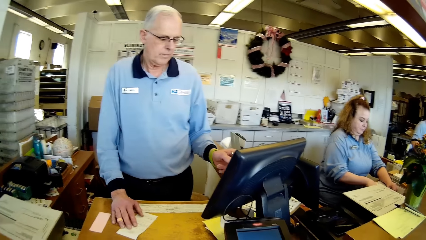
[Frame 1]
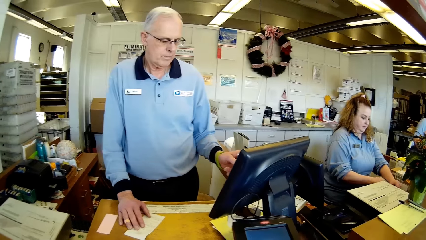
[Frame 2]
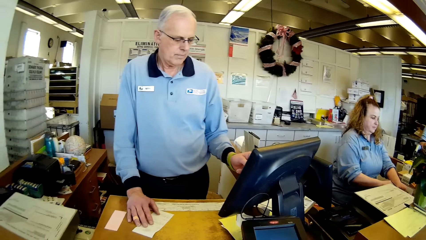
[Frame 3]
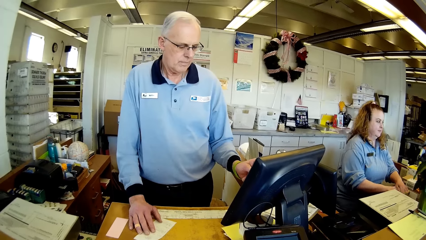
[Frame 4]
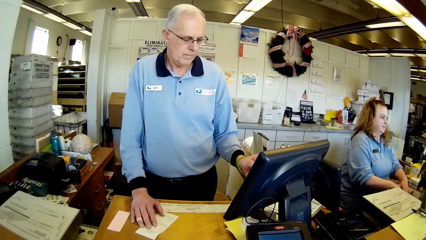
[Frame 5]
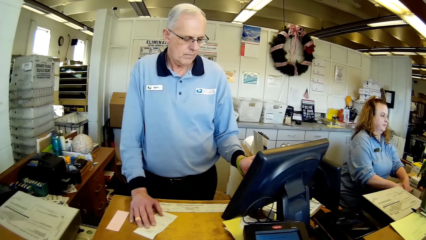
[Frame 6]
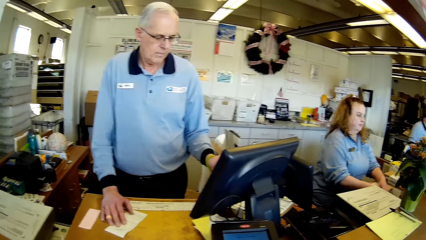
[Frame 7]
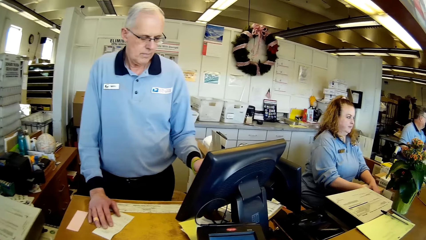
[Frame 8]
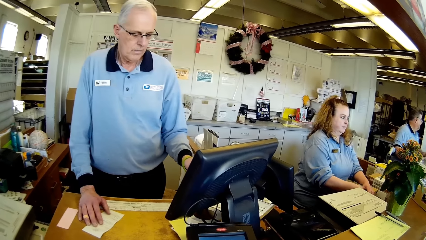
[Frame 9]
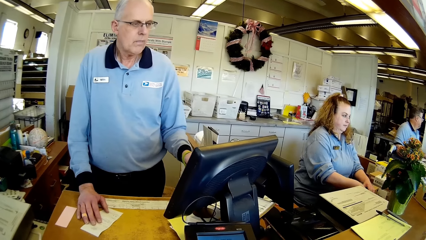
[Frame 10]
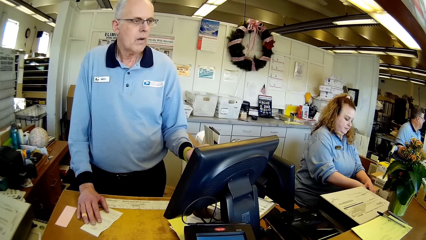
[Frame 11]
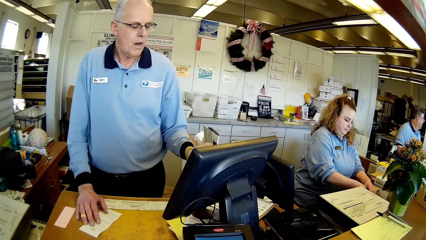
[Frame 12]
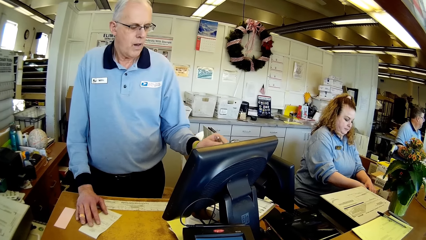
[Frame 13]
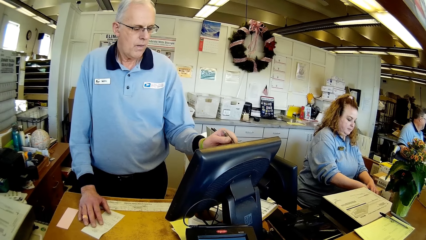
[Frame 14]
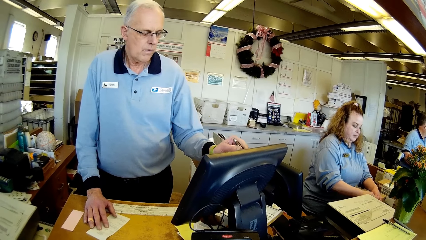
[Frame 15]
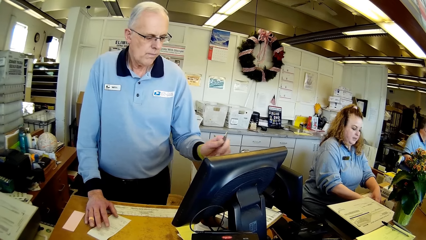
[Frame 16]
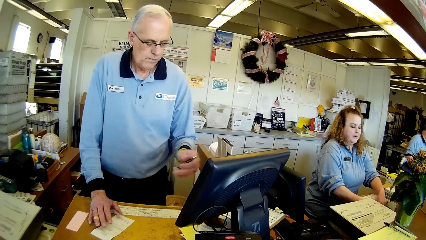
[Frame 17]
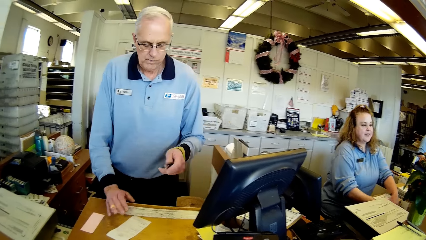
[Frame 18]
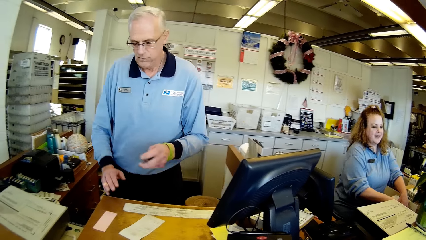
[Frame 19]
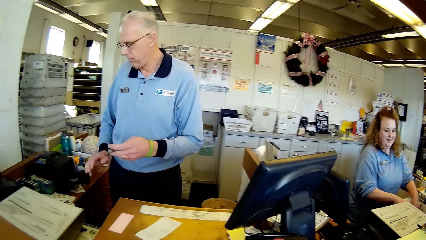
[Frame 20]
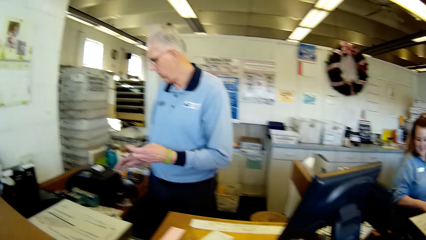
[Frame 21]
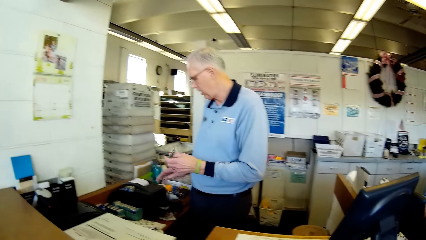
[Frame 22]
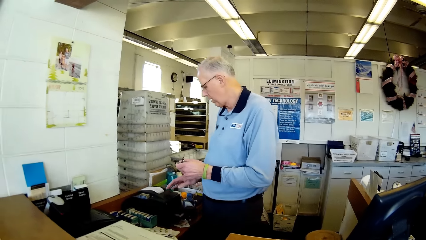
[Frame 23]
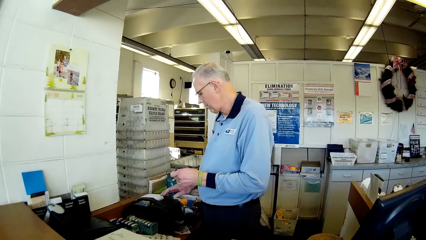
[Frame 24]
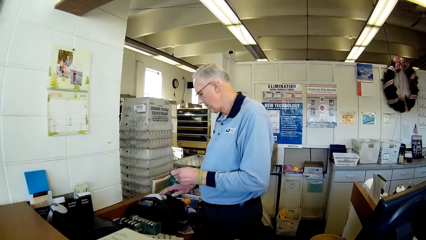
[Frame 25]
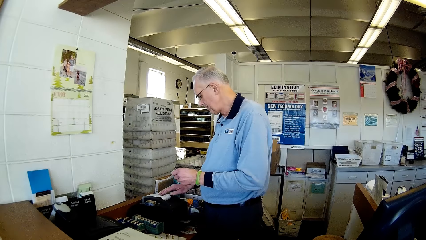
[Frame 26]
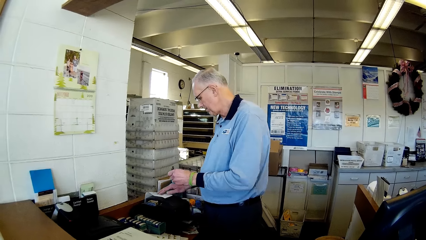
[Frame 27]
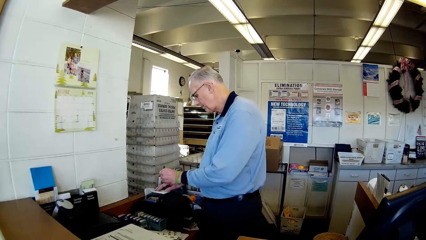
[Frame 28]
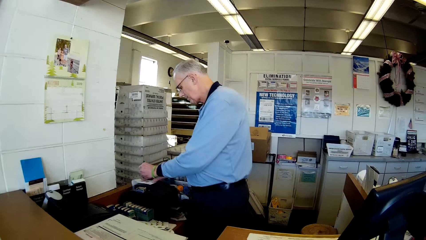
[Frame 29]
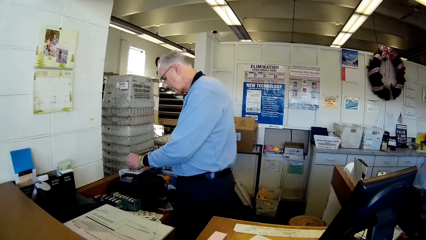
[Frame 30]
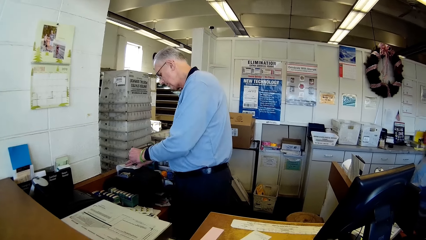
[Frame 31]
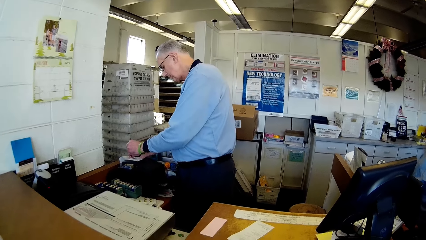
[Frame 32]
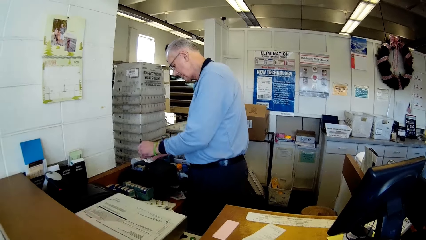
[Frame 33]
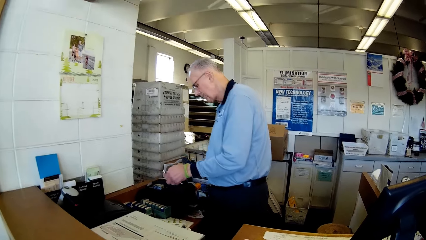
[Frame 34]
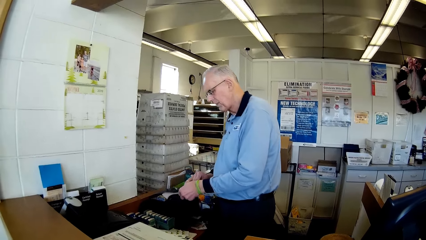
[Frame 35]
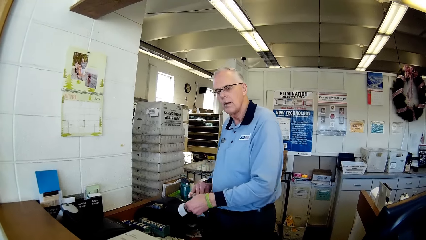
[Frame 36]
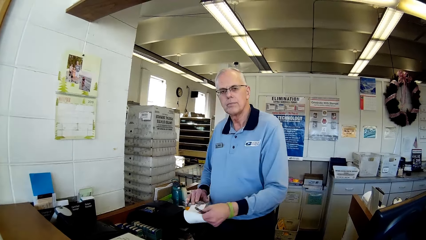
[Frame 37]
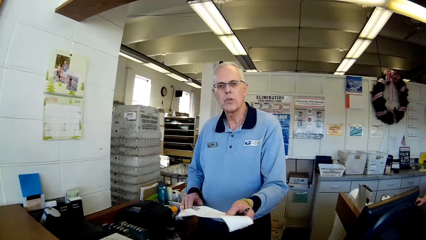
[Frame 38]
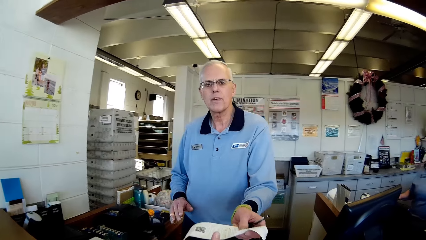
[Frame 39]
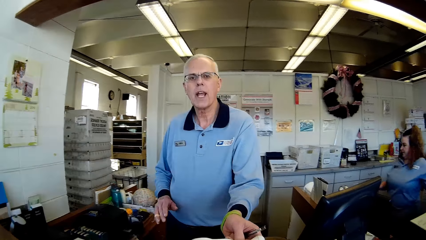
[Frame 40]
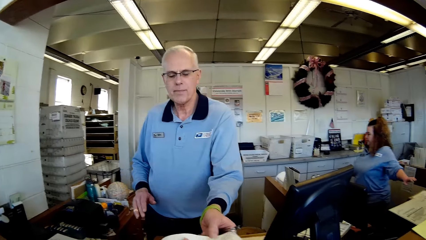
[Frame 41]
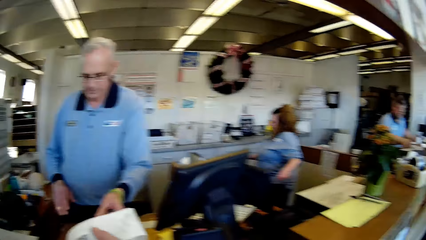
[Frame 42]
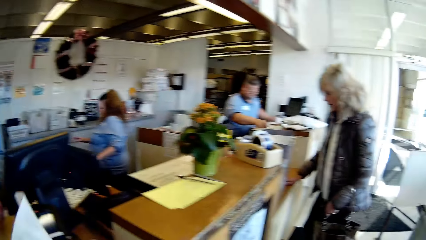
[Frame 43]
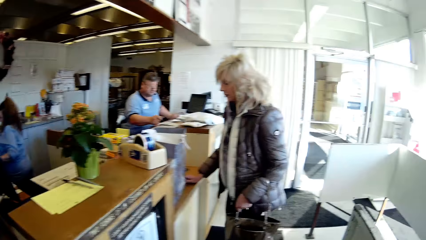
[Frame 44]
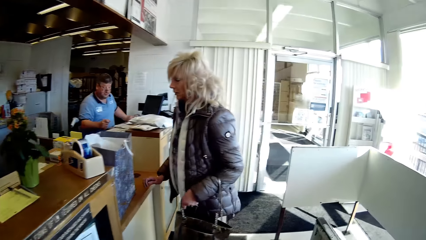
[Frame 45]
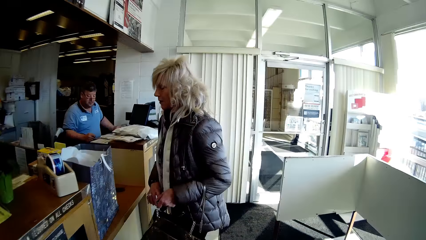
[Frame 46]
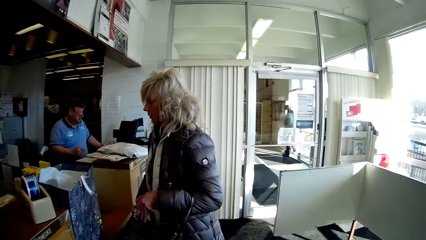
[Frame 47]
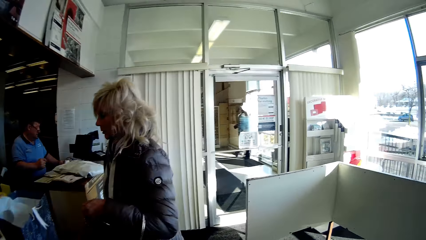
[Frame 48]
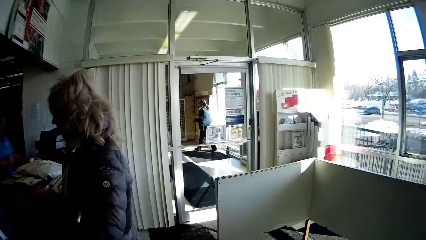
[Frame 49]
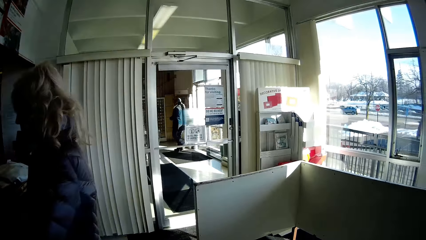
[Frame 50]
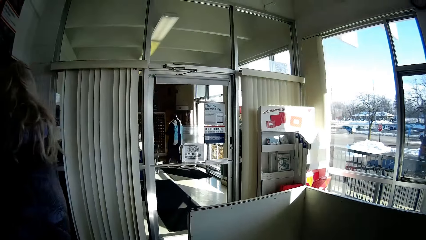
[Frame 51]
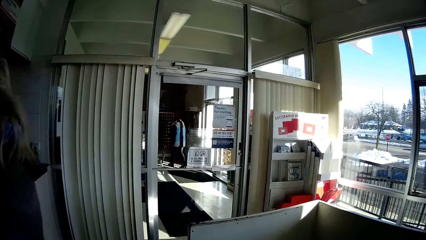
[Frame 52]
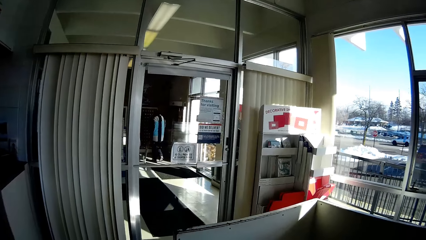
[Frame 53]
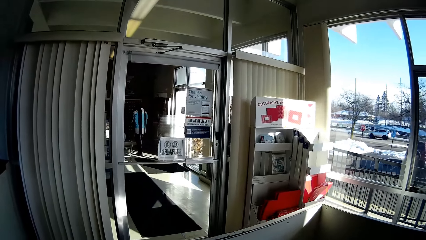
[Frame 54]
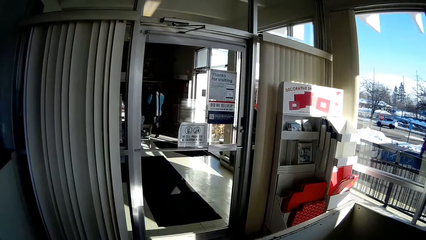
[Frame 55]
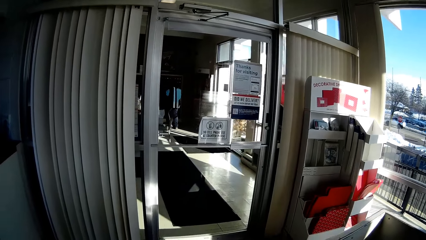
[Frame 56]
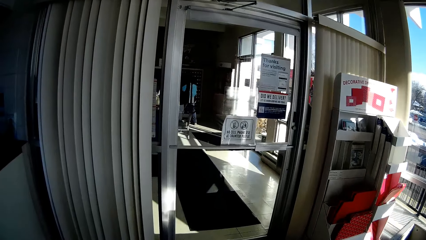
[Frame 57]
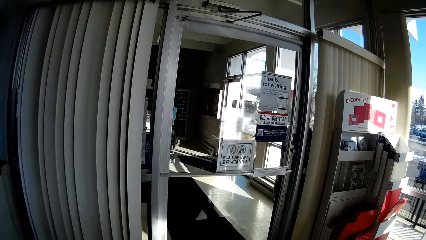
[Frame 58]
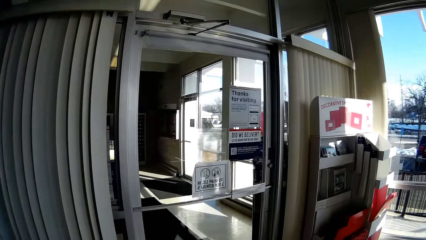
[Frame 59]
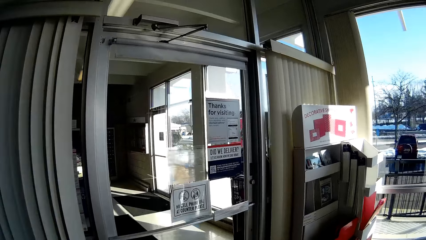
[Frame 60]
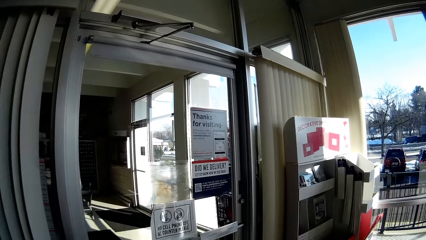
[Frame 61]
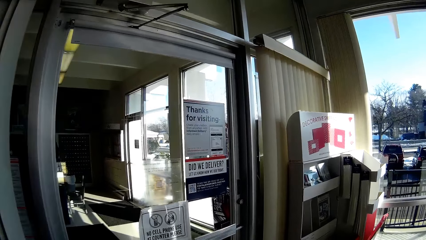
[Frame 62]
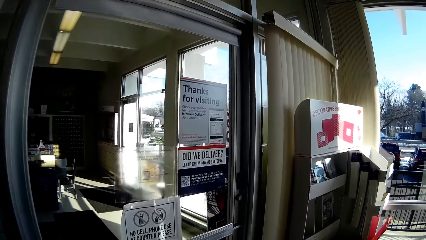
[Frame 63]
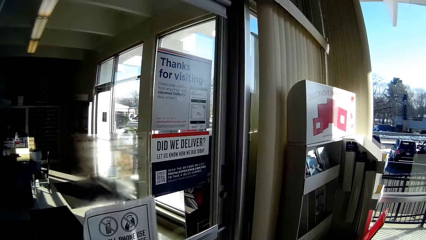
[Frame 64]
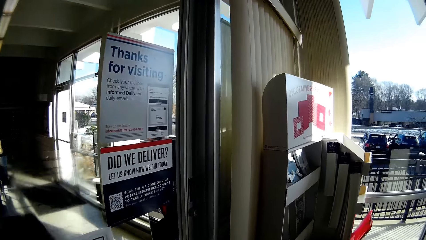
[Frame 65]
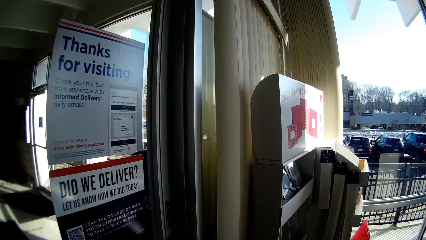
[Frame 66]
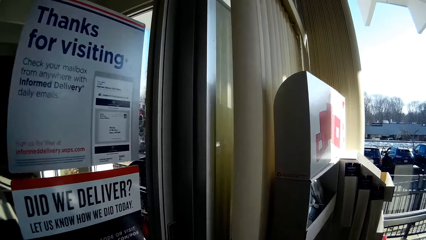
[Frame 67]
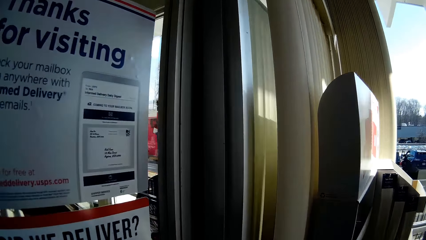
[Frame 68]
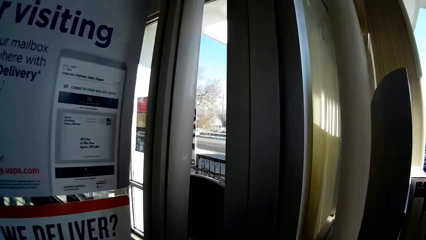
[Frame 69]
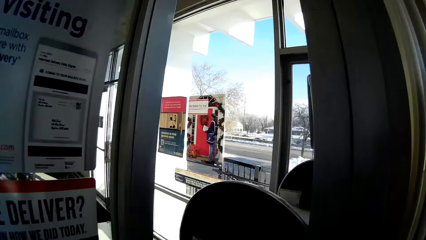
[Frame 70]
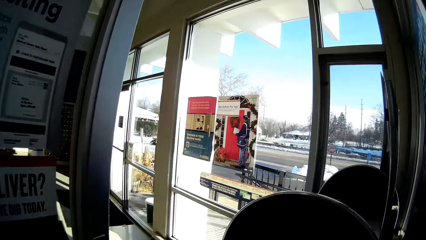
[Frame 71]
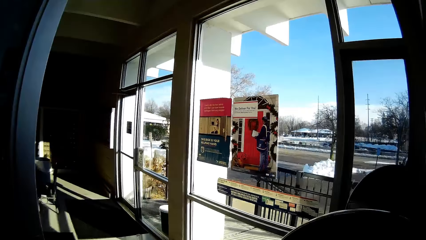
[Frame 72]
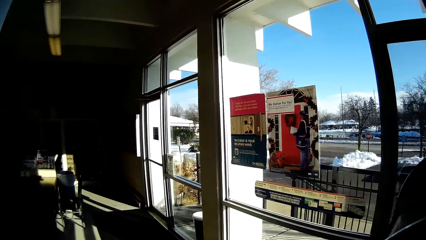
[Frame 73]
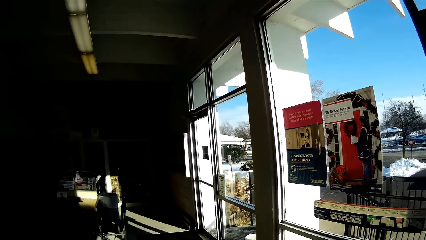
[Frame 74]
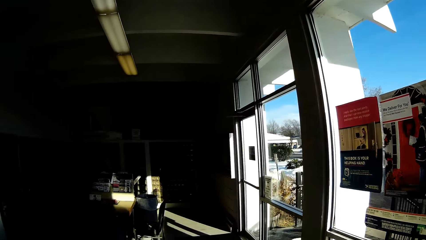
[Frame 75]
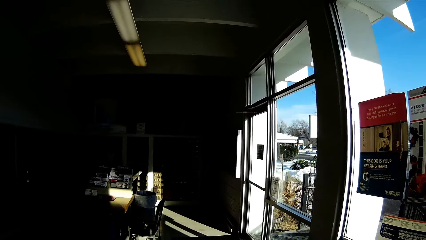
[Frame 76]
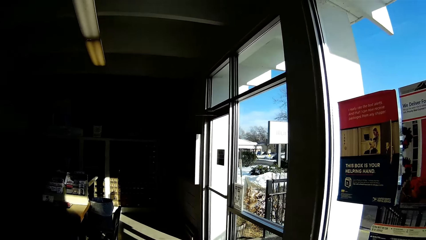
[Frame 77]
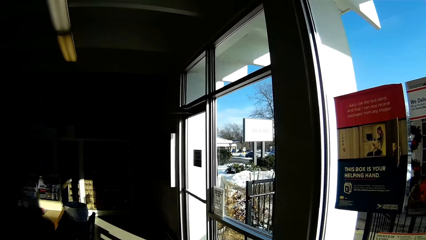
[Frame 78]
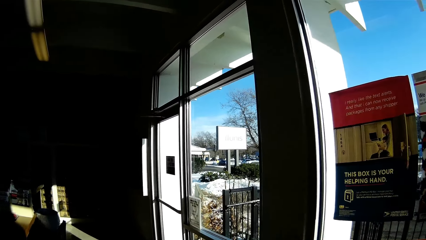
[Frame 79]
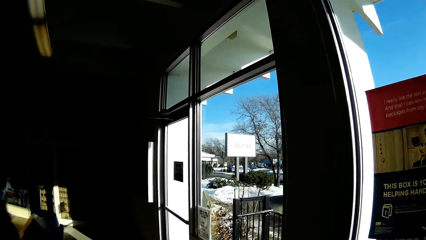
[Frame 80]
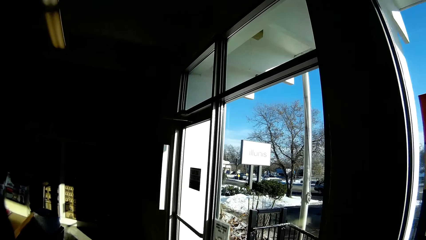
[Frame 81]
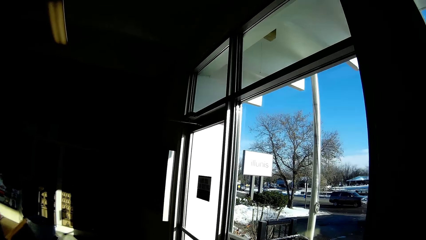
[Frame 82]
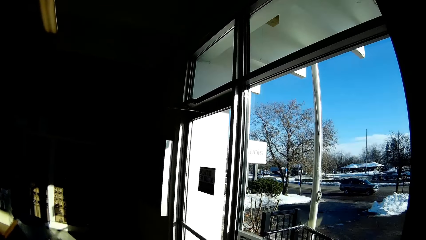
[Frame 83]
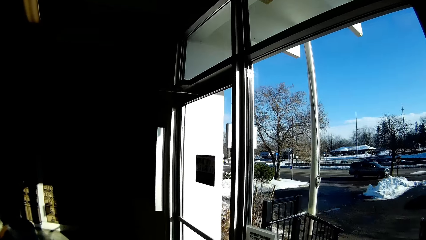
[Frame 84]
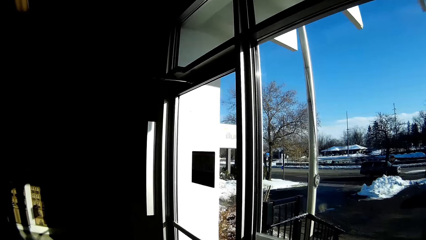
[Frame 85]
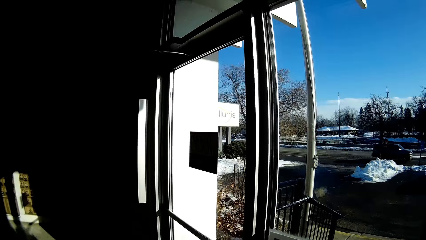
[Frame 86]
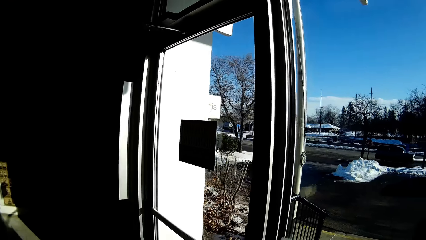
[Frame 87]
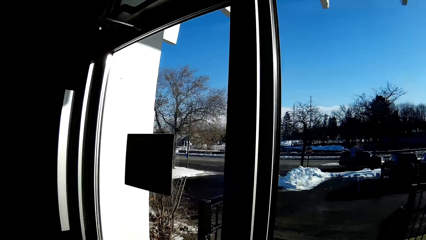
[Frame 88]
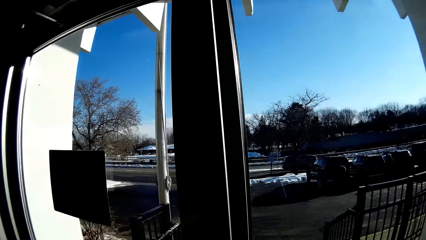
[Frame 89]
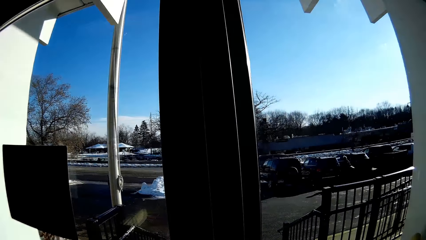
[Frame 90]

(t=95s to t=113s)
The man writes on the sheet of paper. The man converses with the camera wearer. The woman stands at the counter. The camera wearer walks outside. They open the door.
